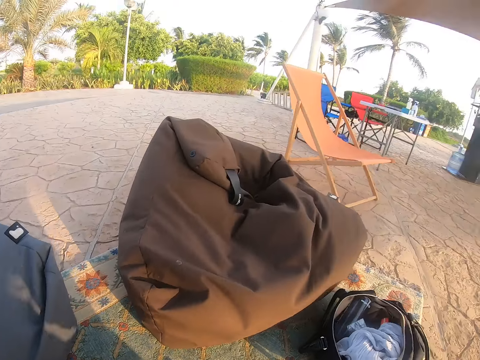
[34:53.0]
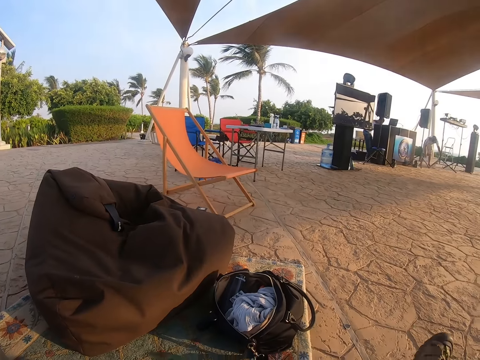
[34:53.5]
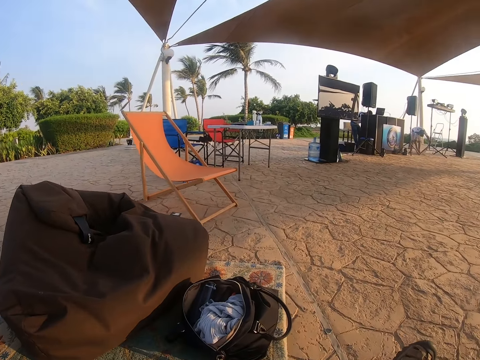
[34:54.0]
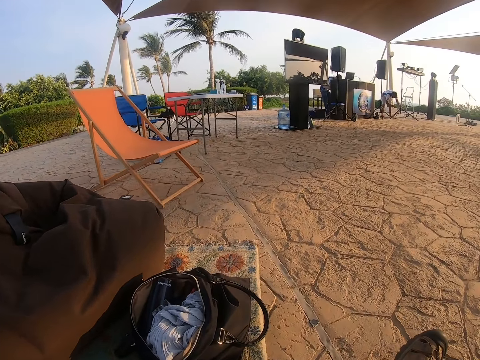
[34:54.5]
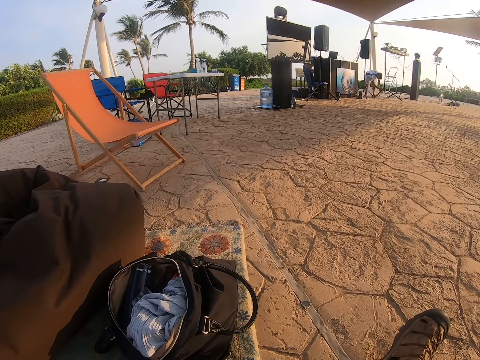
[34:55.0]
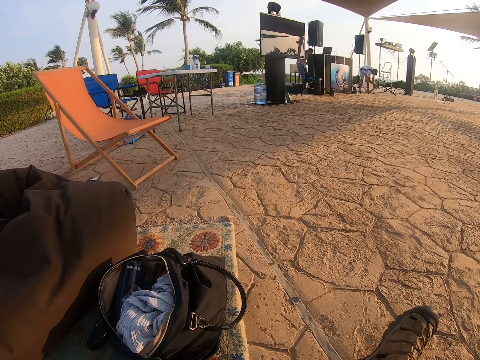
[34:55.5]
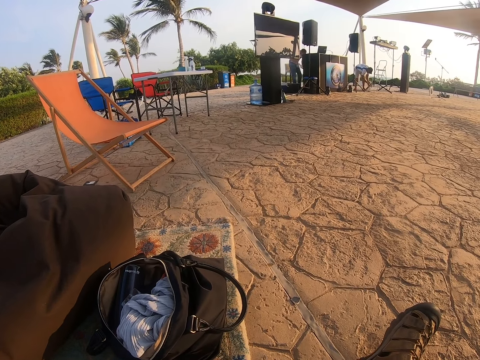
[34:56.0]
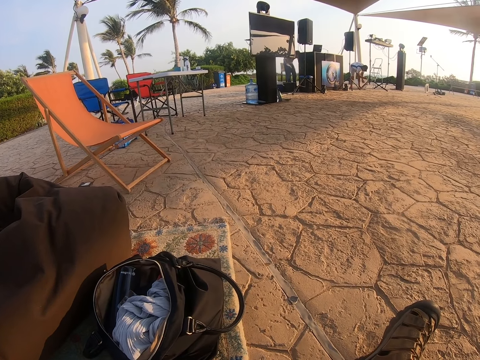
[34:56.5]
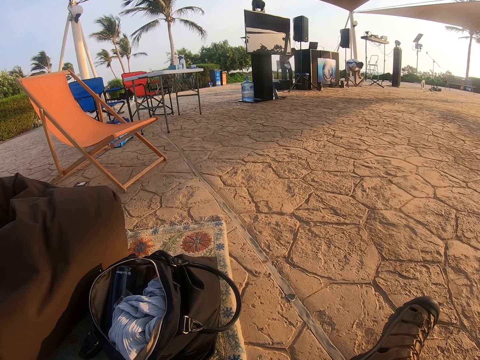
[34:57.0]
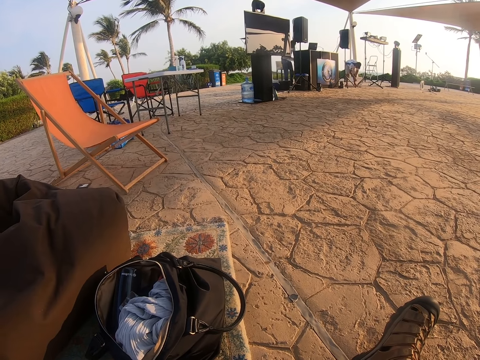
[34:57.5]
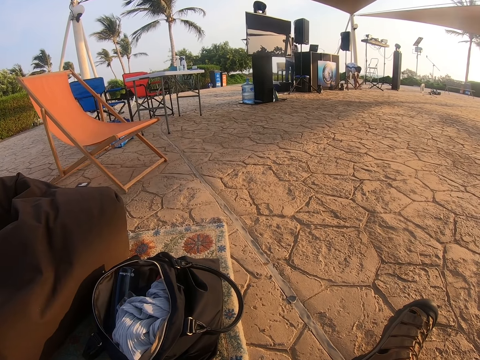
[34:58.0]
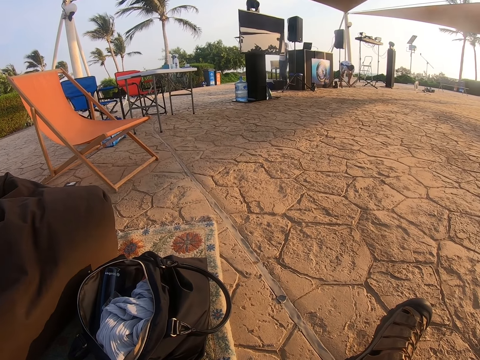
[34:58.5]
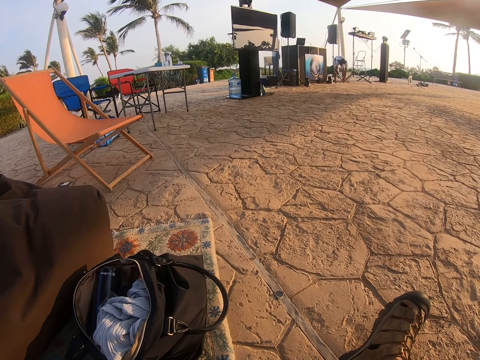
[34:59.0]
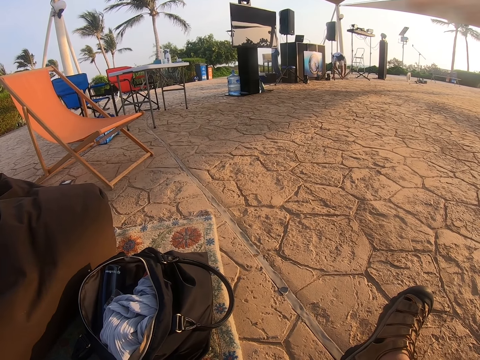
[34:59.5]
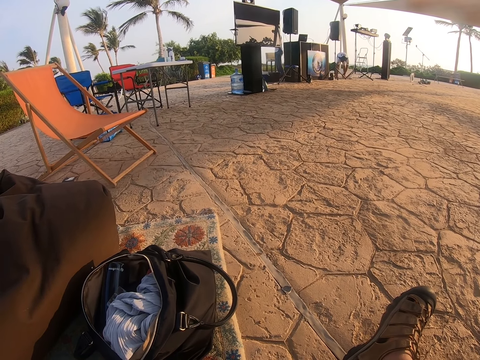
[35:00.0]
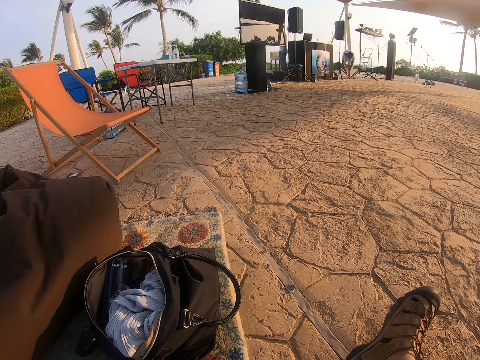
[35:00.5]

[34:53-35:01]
The camera wearer sits down. They look at the bag.

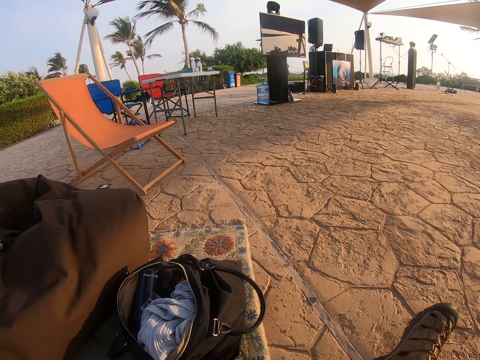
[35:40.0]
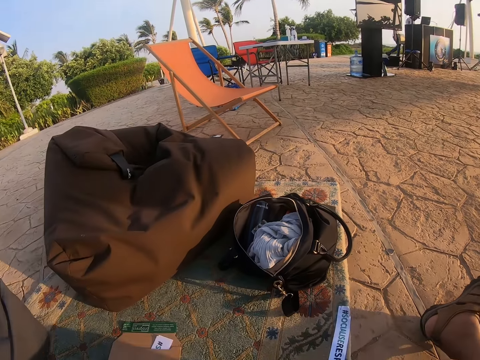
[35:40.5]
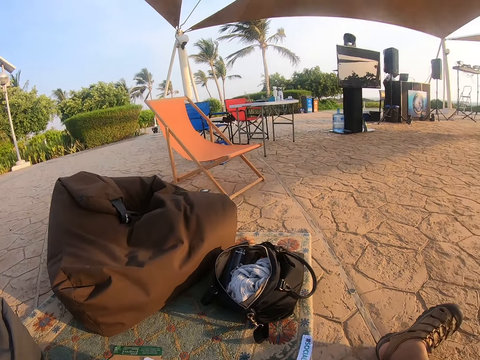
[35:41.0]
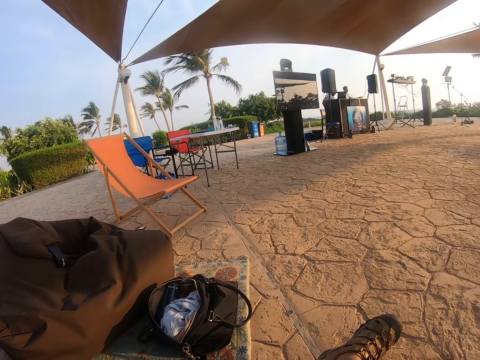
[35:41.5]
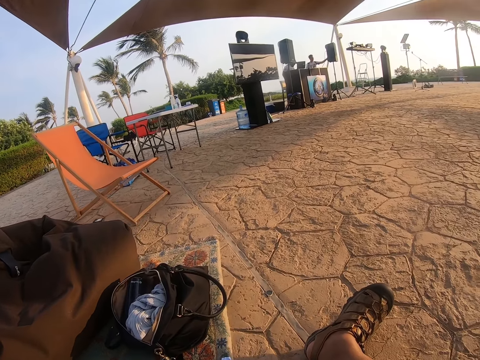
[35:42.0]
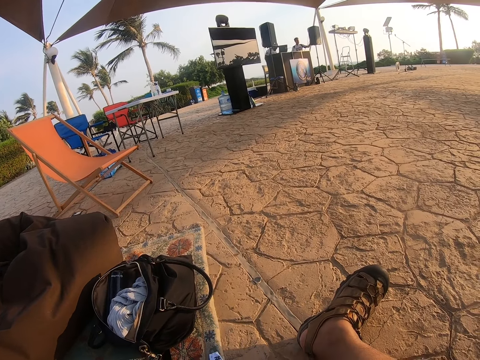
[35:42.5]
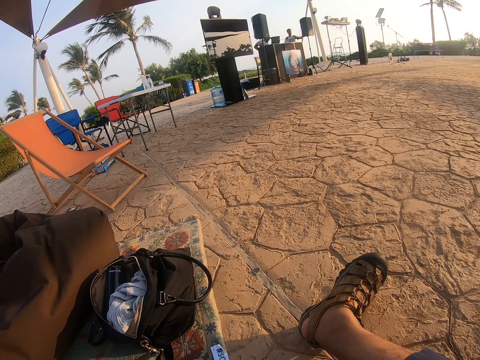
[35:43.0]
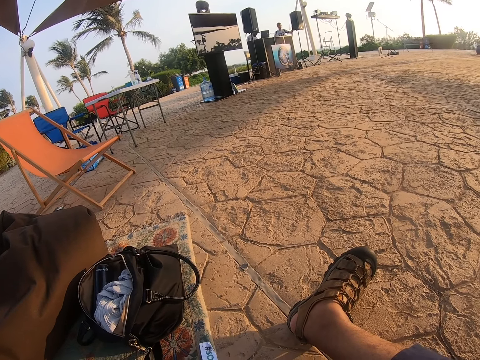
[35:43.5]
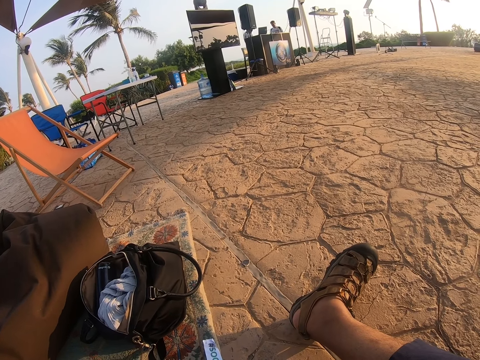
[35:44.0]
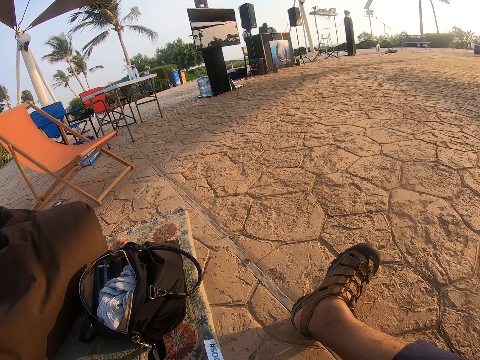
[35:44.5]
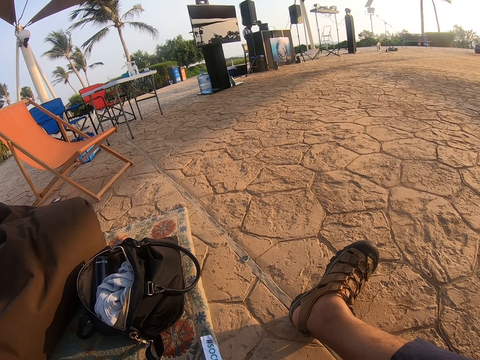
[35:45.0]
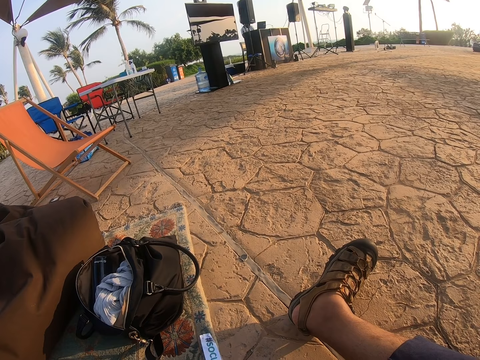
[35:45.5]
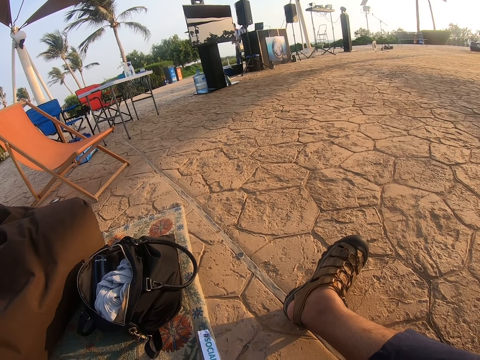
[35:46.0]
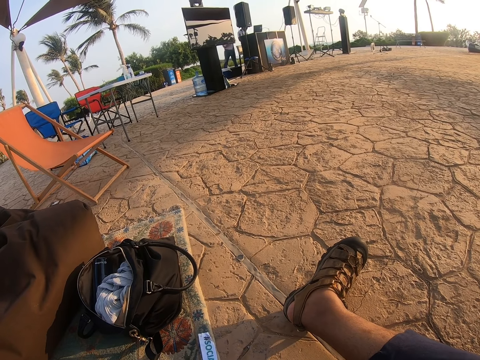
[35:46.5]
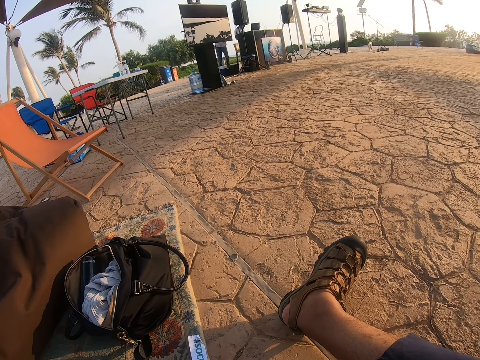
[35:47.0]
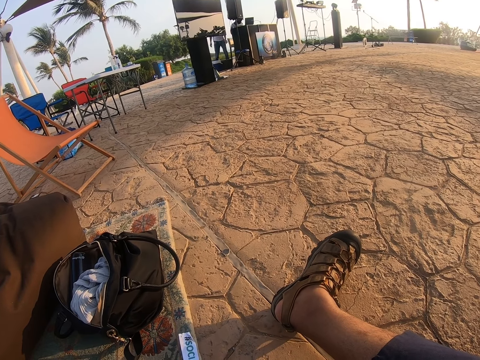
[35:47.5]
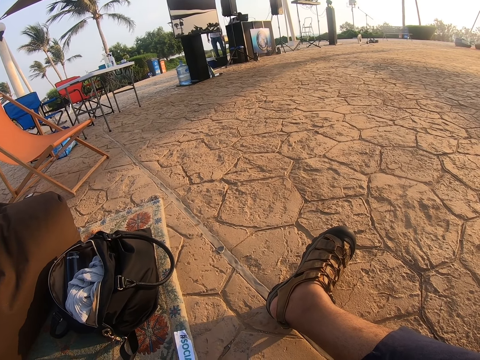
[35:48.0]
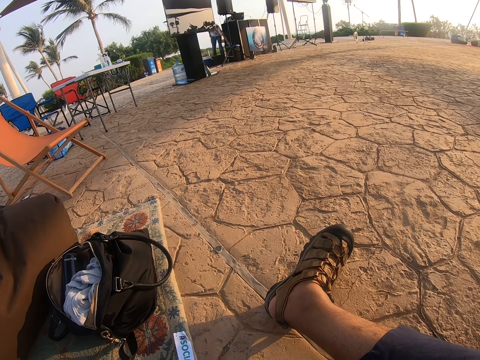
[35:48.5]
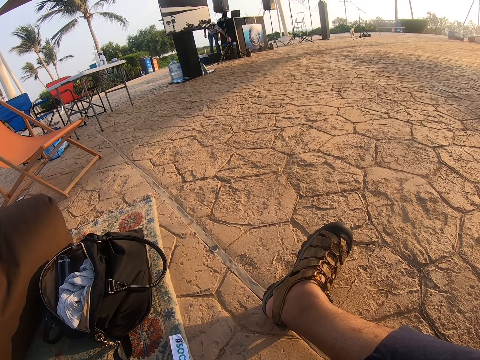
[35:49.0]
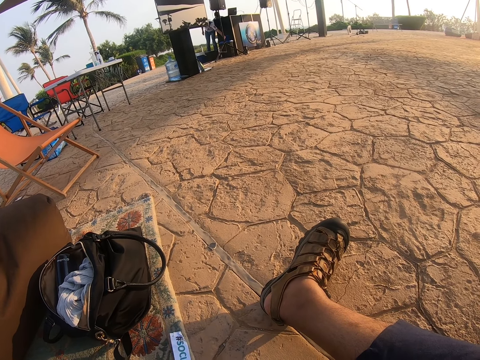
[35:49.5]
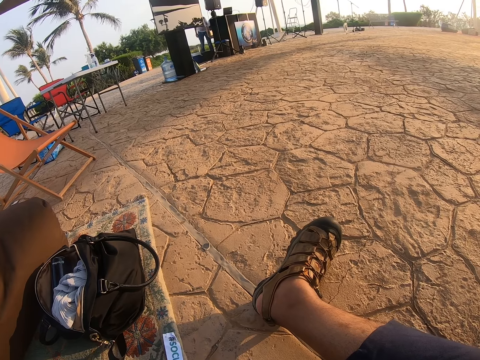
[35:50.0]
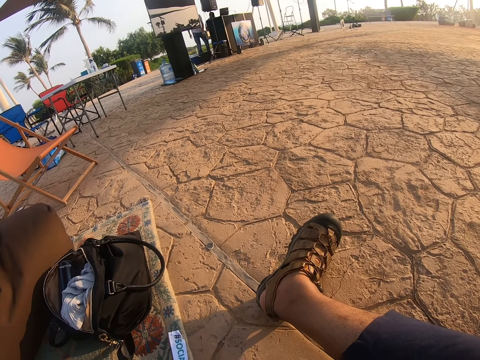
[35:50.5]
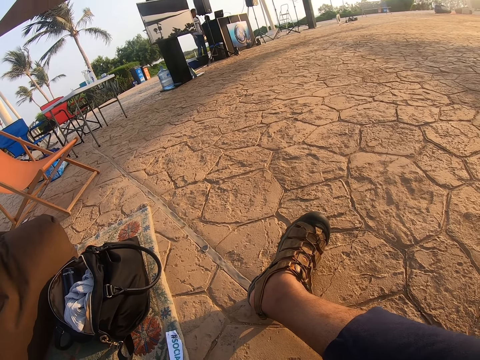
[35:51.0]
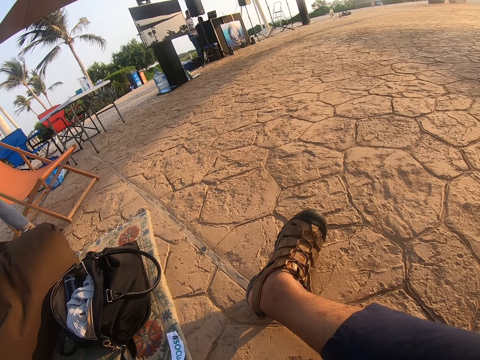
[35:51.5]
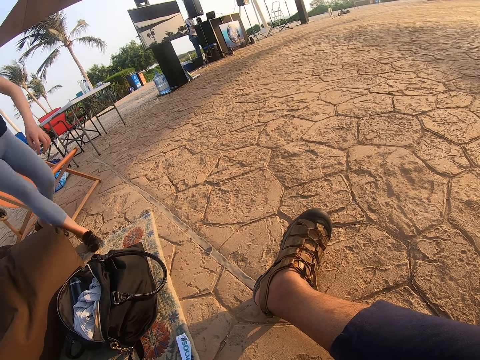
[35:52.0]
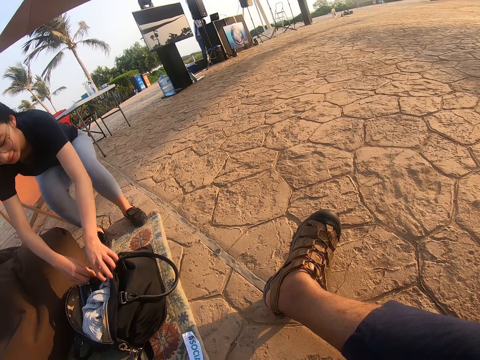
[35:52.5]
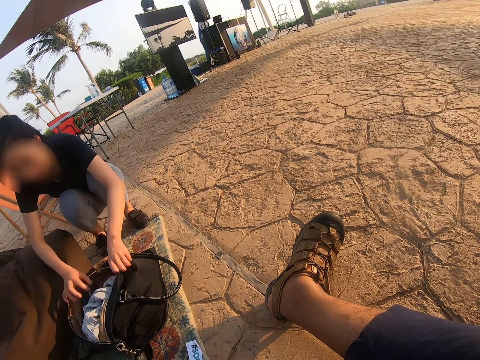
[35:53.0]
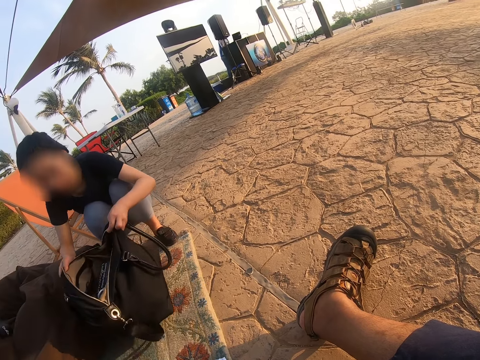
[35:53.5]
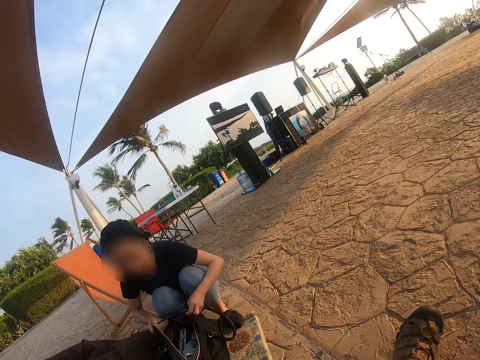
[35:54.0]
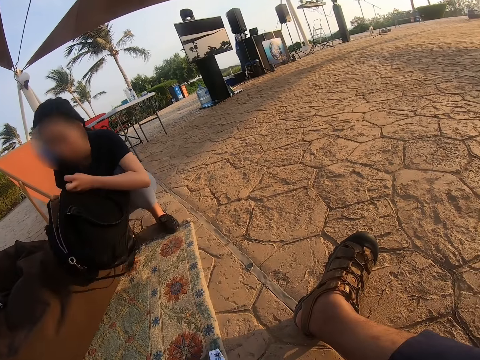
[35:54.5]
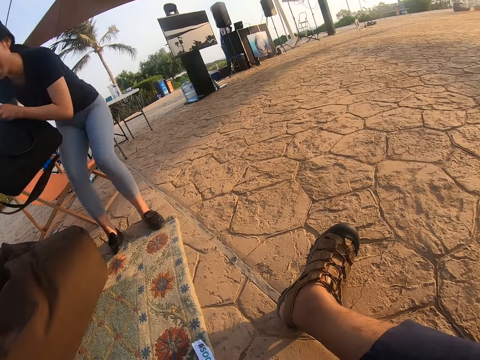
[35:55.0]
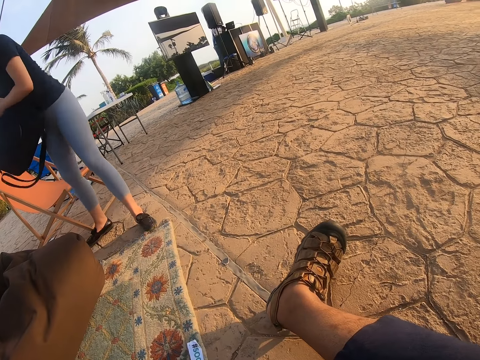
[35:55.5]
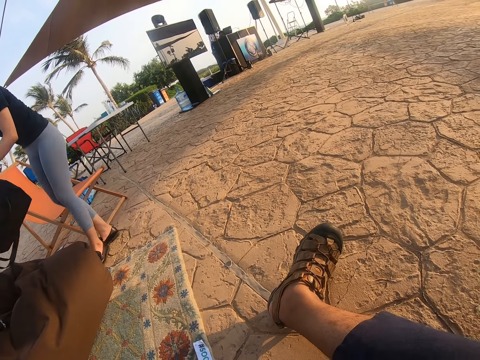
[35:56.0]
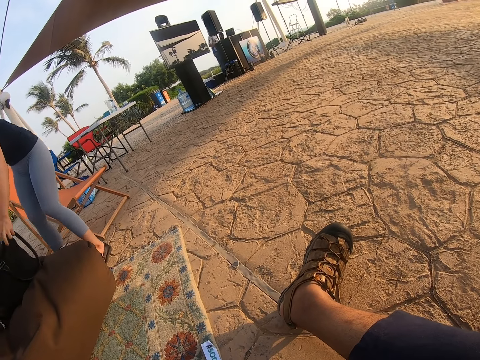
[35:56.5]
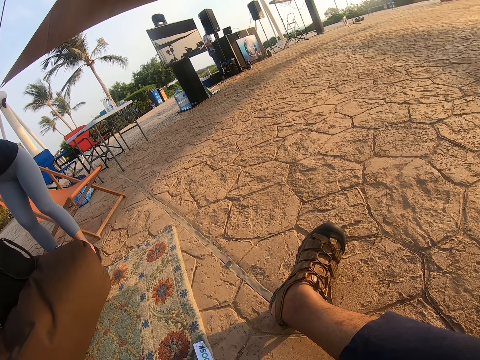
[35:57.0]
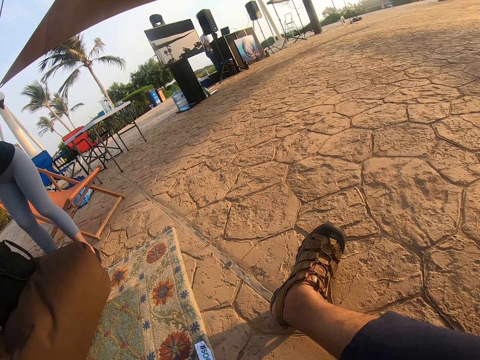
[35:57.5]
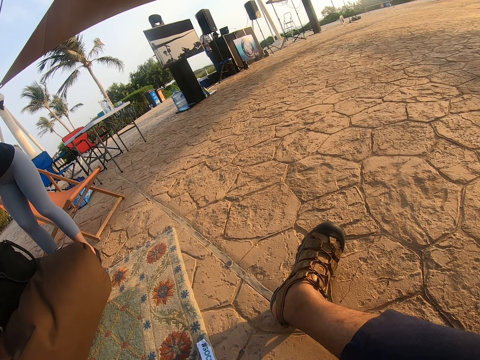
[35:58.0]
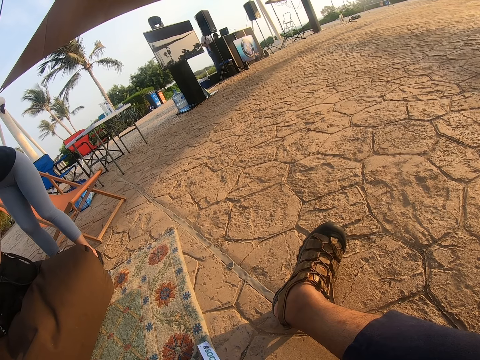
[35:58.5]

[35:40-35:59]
The camera wearer looks around the park. They sit down. A lady walks towards the bag. The lady checks the bag. The lady picks up the bag, holds the bag, and puts the bag down.
